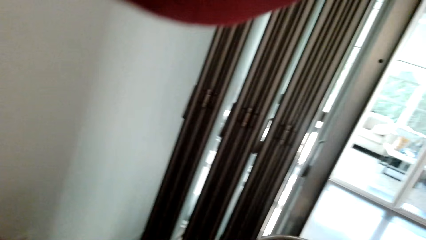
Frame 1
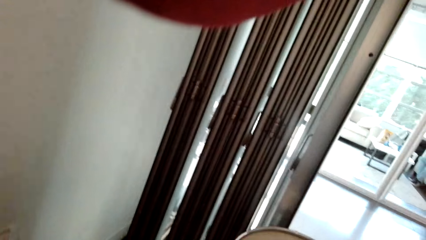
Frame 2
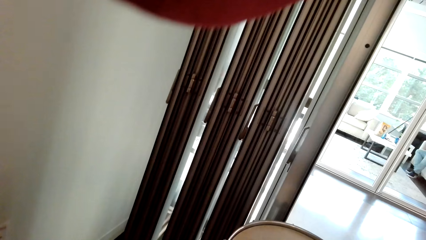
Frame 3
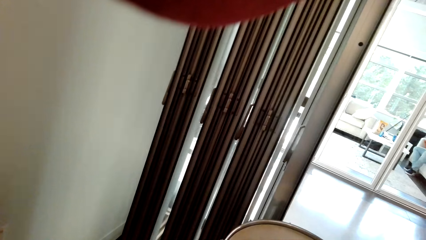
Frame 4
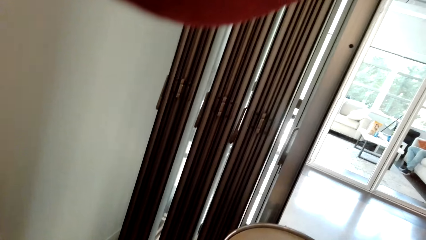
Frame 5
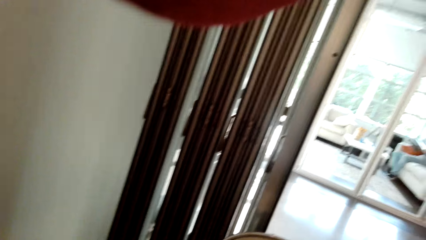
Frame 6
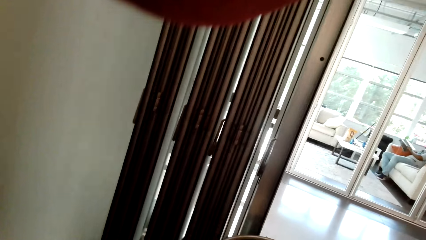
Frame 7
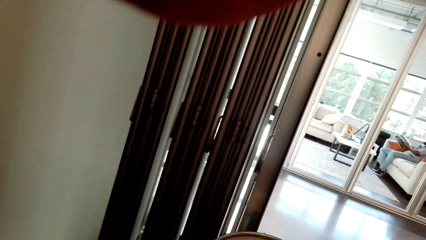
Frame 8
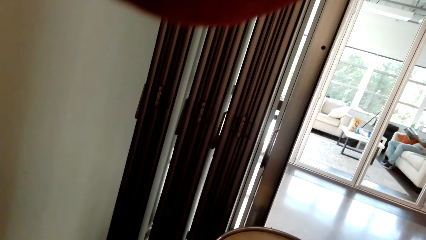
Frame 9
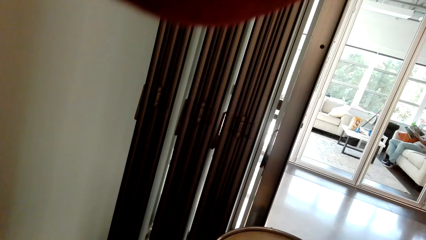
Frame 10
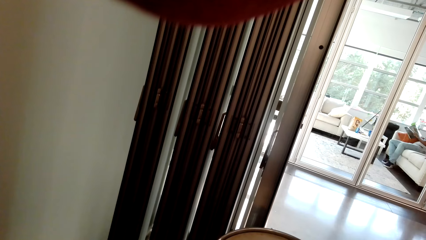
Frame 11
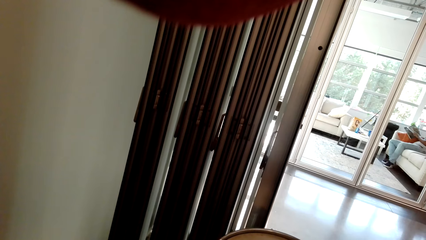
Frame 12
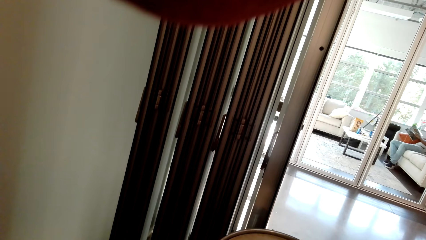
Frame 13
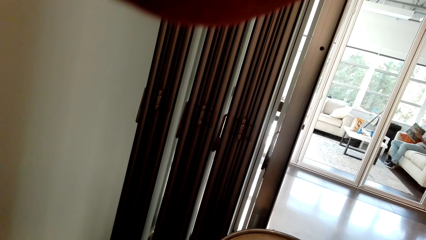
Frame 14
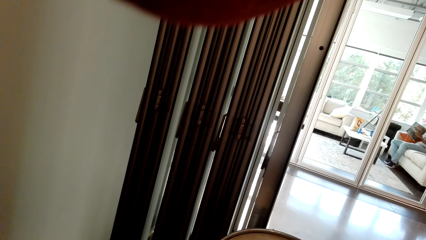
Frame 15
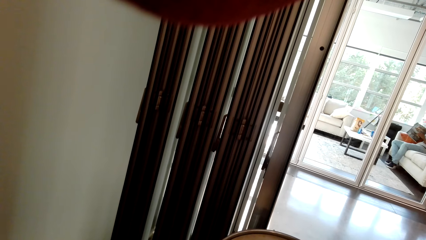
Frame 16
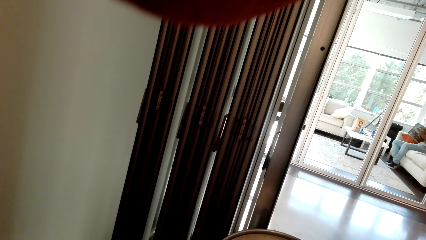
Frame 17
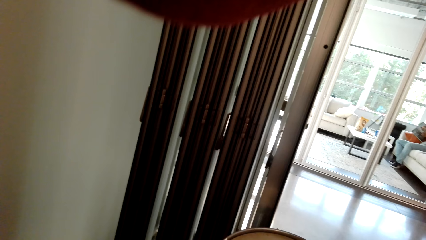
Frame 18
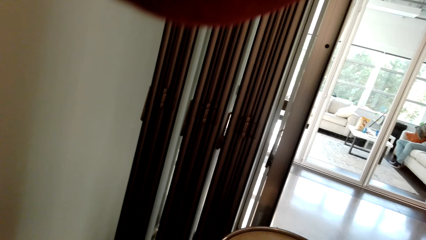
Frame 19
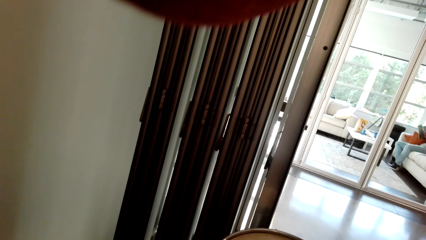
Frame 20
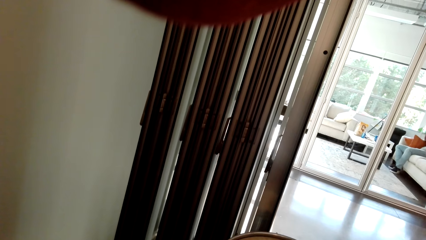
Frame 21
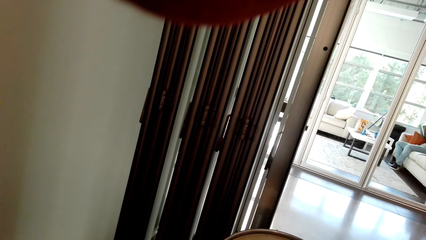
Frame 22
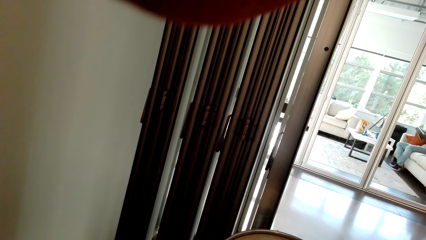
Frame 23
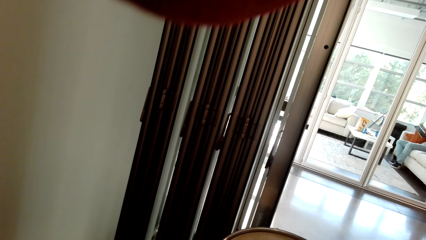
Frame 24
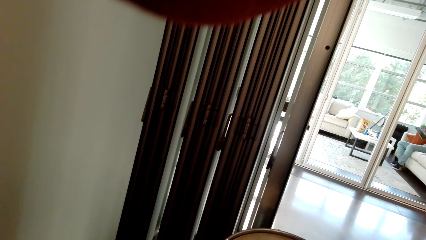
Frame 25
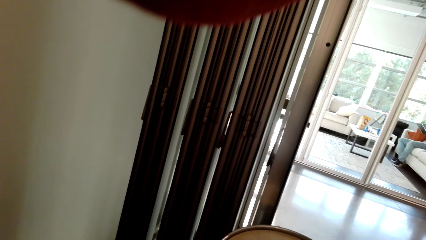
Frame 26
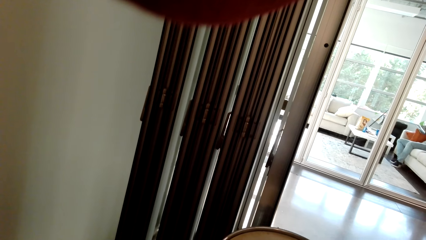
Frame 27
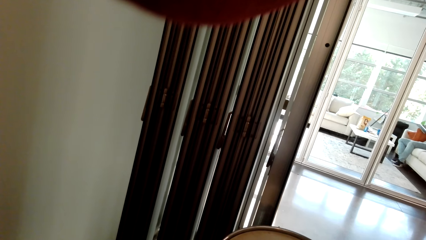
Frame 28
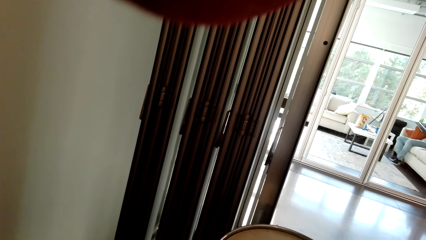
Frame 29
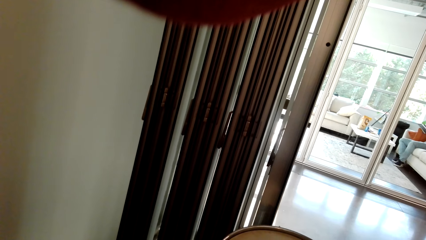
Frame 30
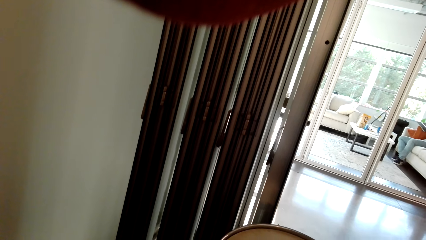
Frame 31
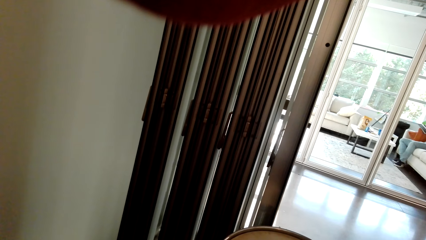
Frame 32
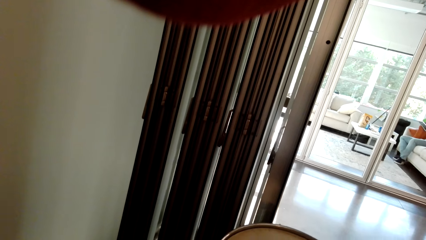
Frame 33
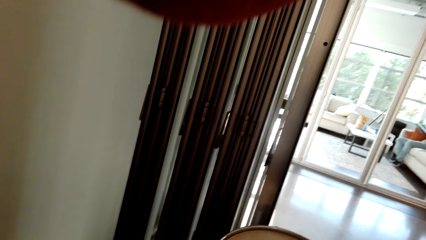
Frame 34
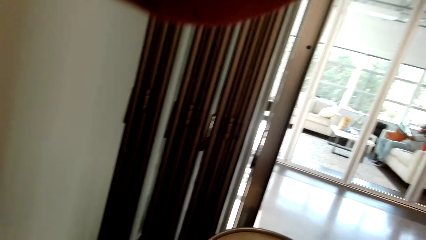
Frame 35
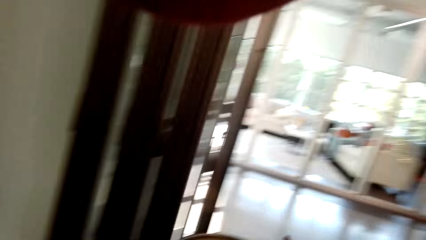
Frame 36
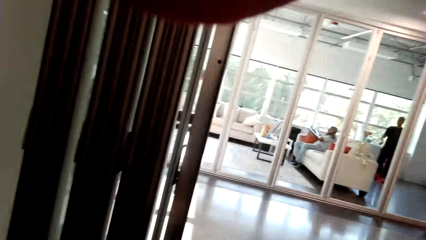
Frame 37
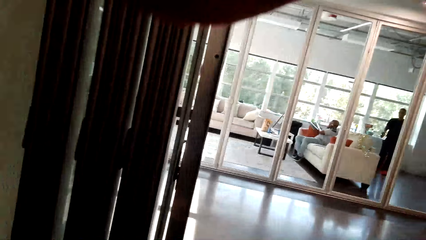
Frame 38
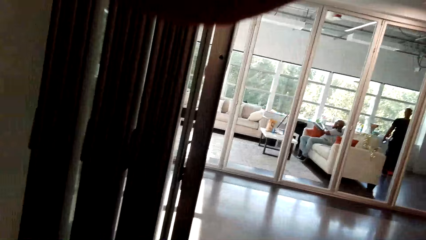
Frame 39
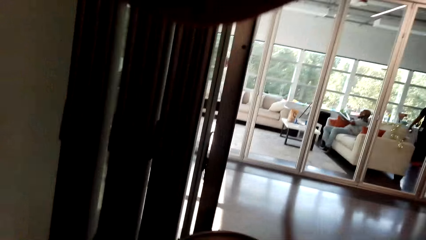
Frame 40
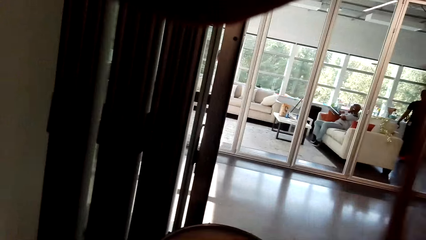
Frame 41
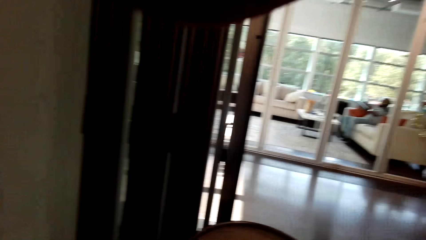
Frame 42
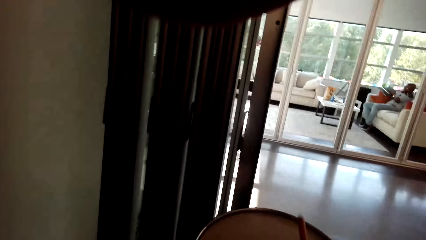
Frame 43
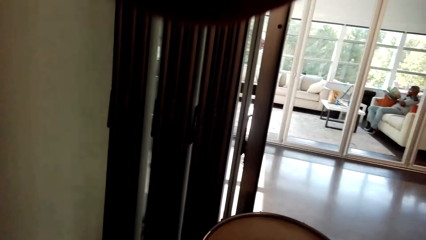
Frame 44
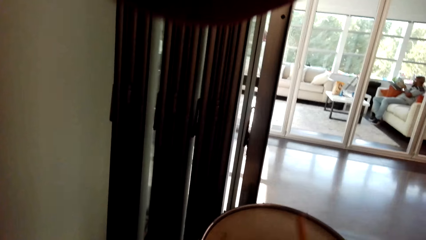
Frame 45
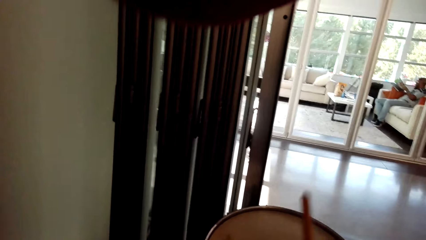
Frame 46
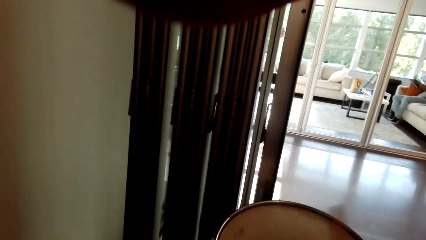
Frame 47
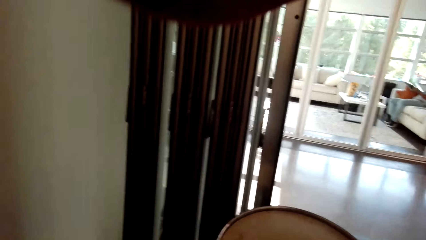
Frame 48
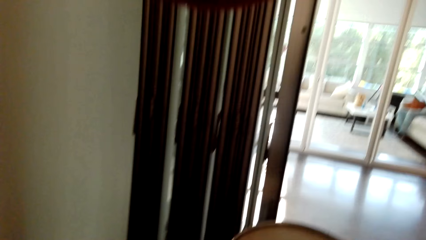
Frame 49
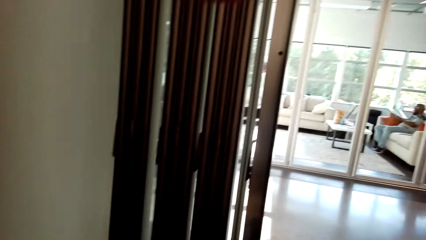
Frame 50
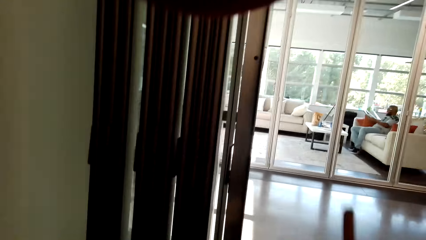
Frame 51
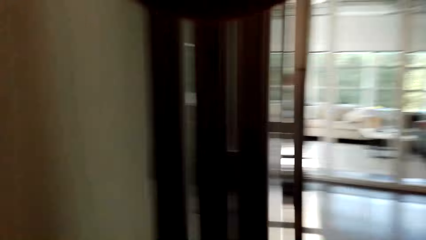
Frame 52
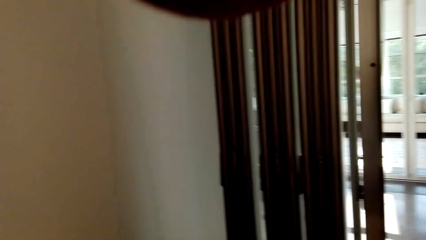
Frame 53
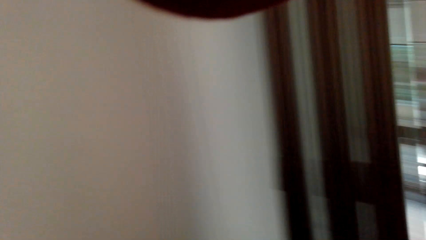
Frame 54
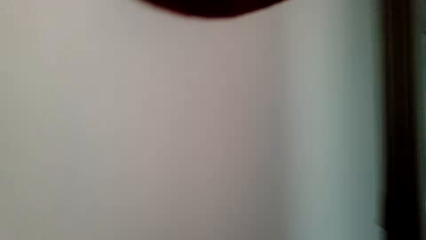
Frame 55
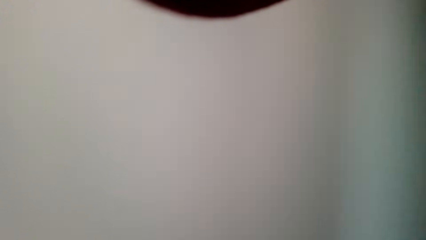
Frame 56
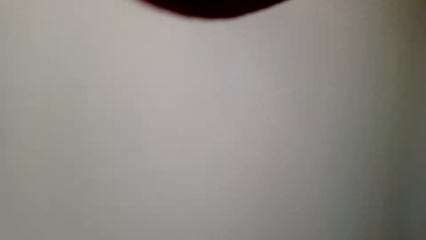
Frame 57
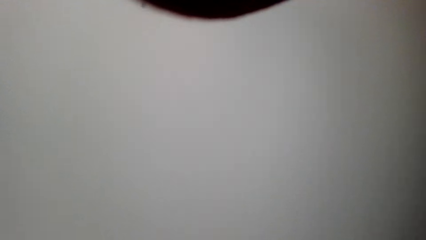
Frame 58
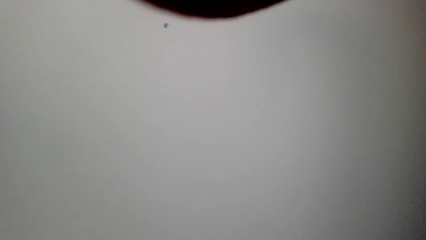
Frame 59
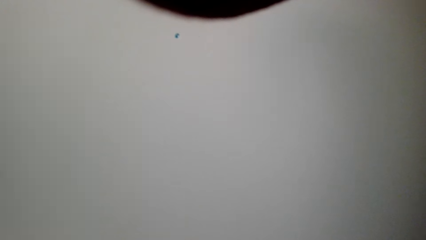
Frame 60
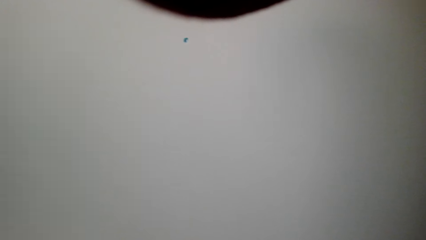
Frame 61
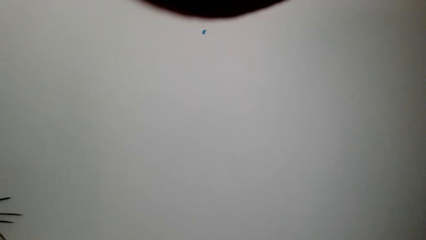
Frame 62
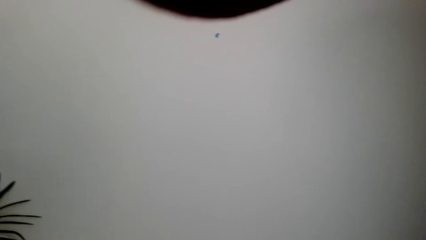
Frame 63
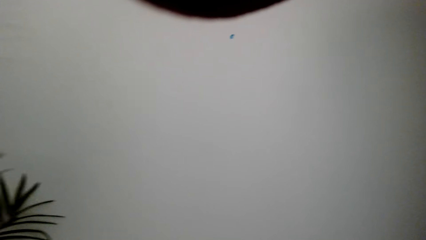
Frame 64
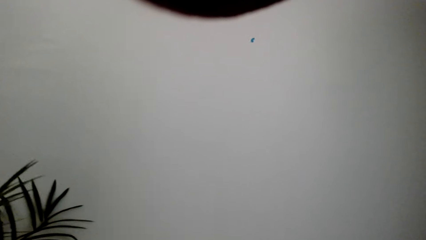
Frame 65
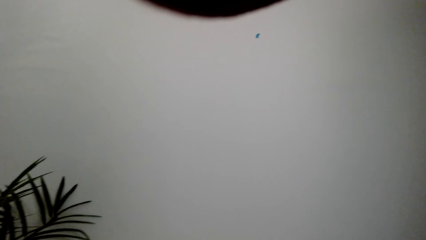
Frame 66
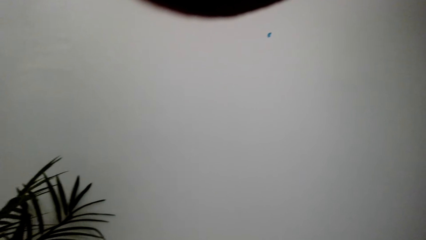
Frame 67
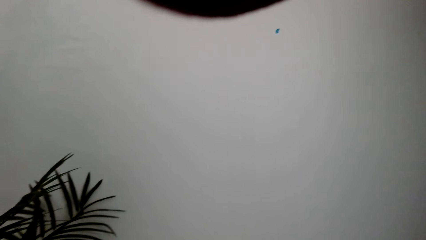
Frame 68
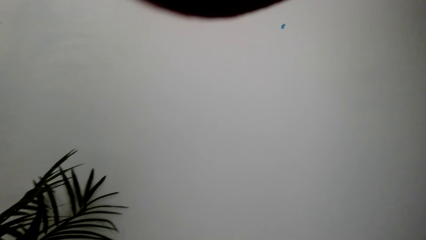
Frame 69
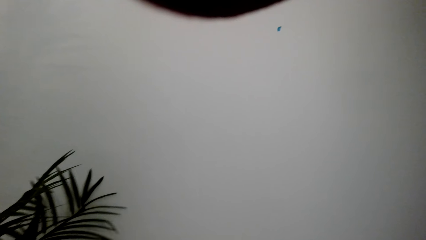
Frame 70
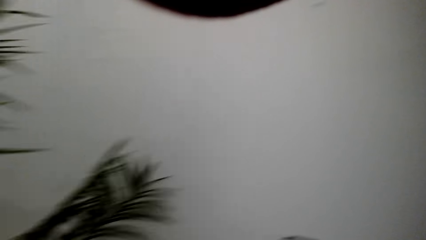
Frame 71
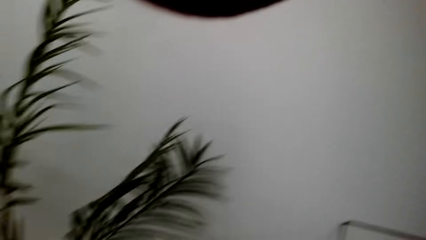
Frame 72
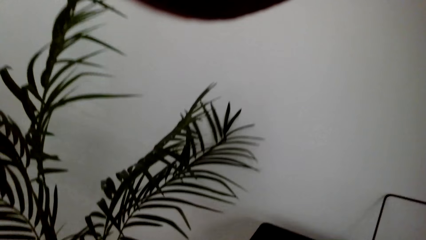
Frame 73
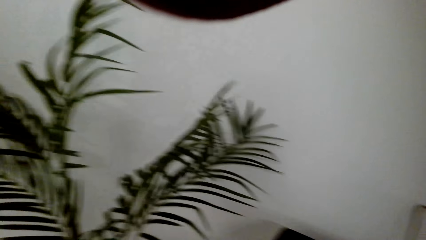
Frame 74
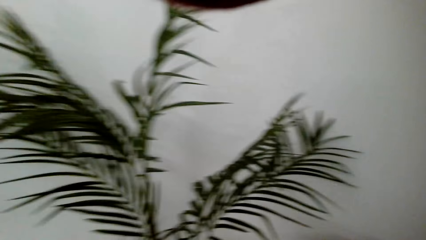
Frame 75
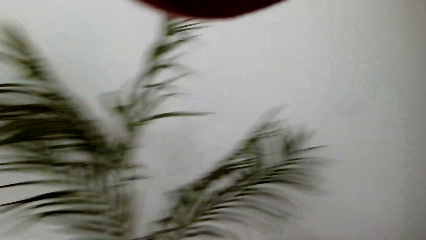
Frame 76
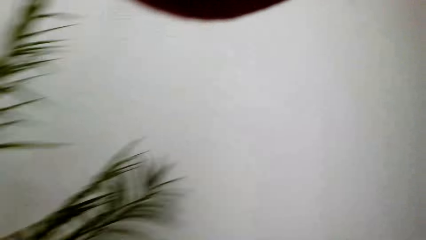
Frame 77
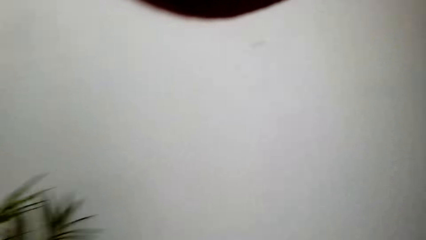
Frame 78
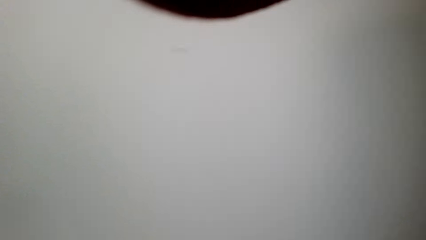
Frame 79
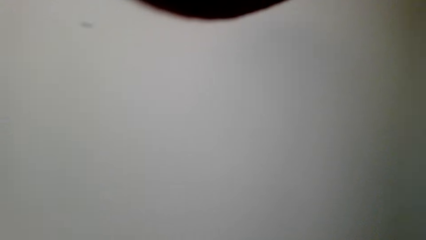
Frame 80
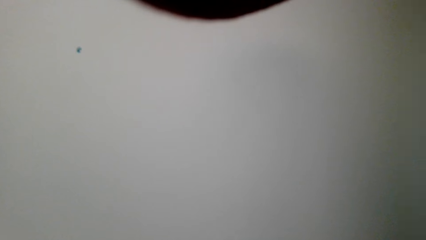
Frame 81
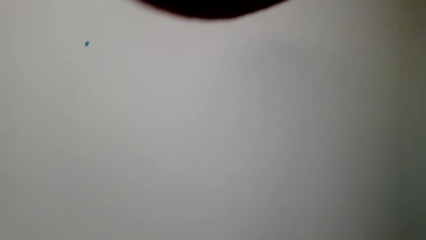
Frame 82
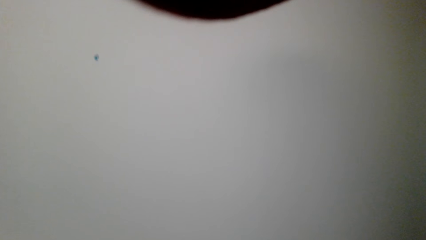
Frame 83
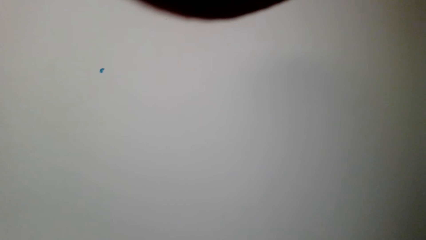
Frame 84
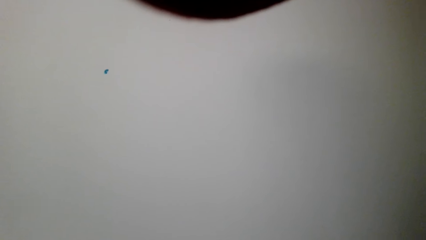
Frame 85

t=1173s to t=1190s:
The camera wearer looks around the house. They beat the drum.
